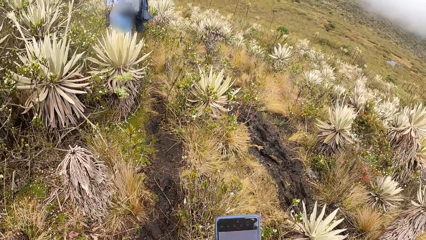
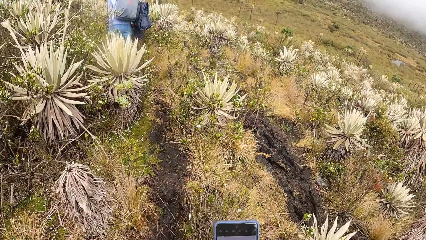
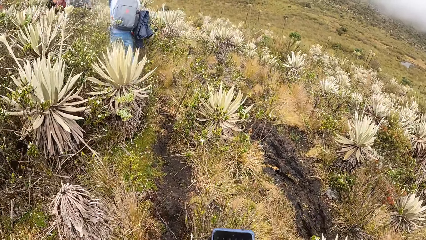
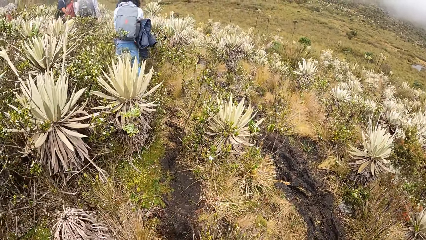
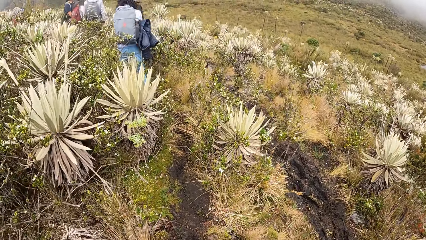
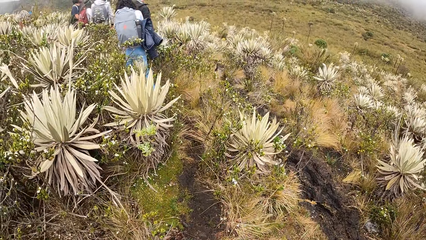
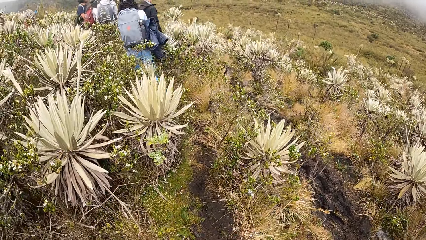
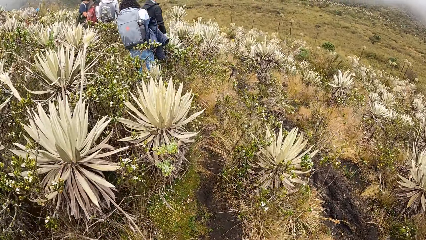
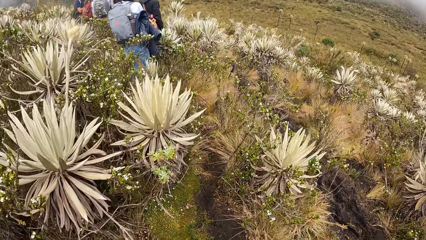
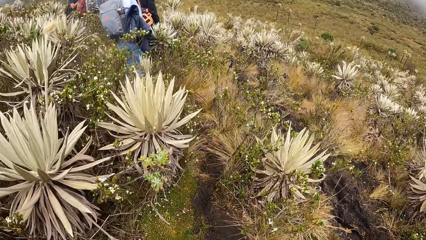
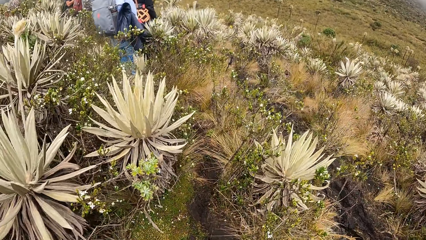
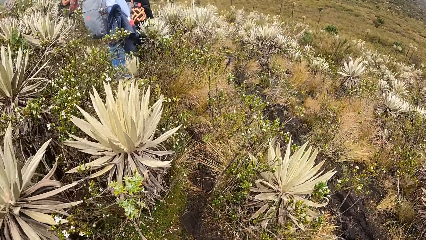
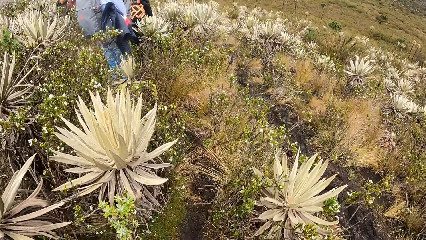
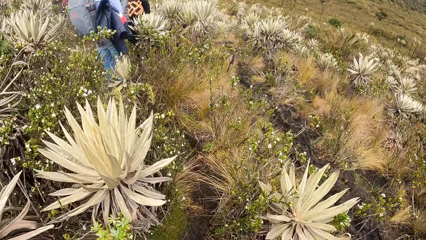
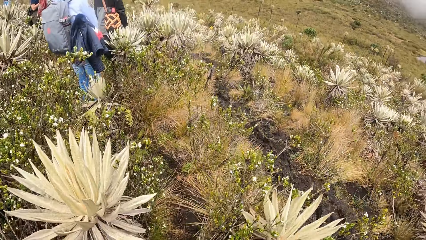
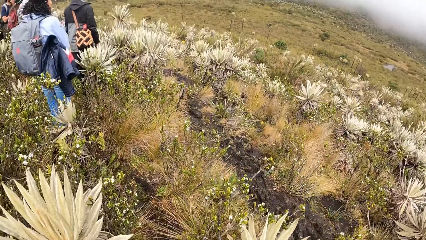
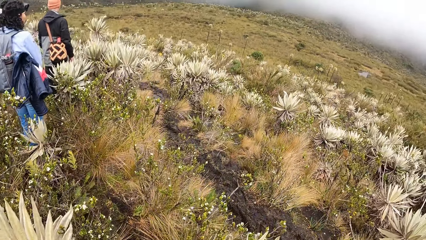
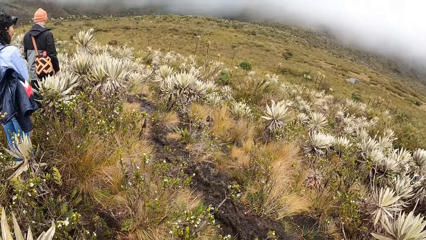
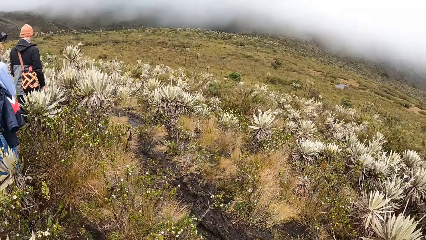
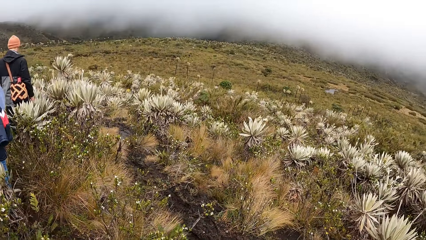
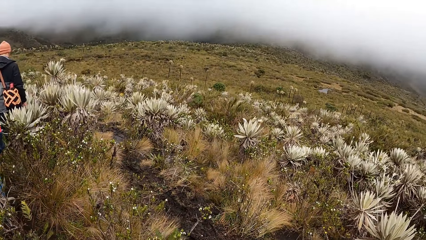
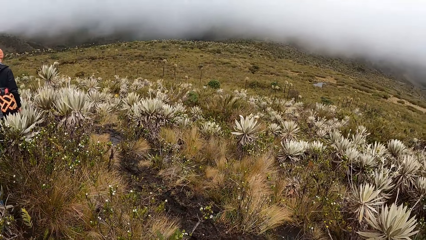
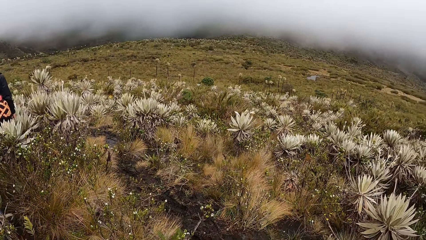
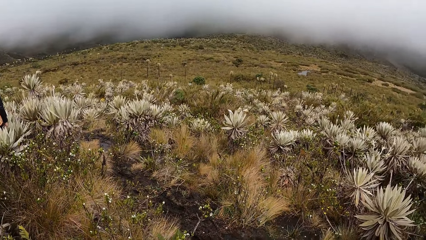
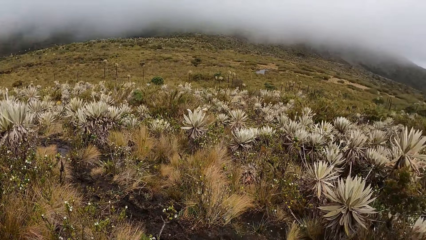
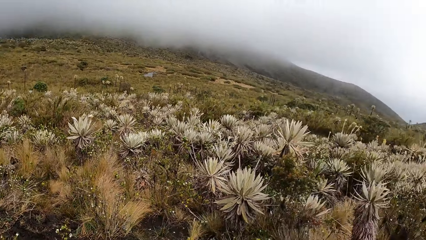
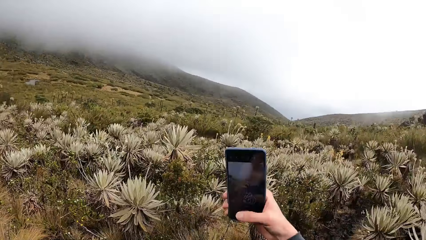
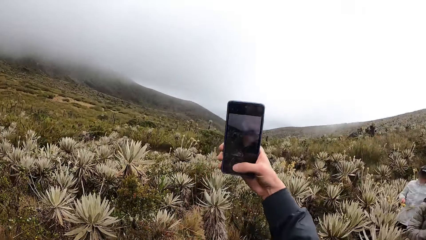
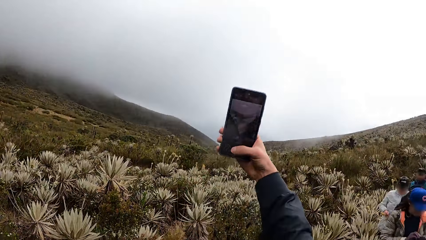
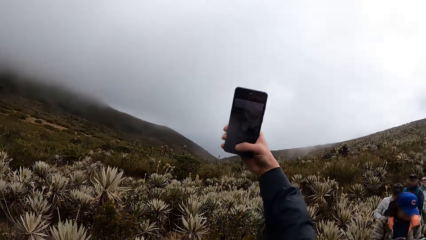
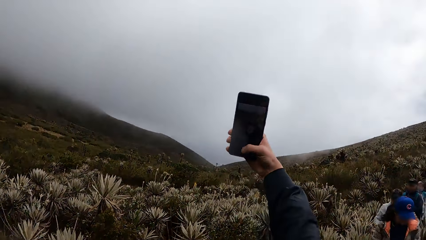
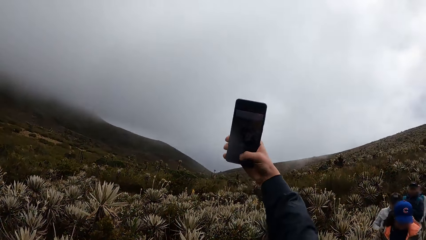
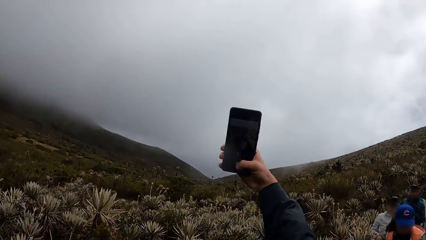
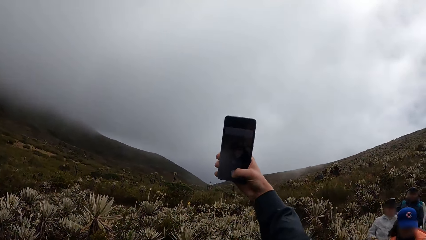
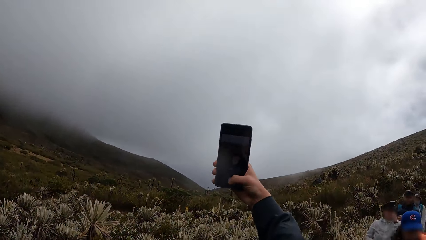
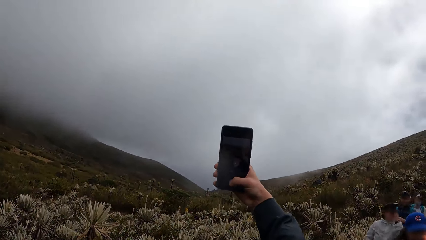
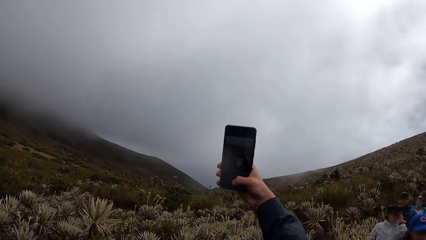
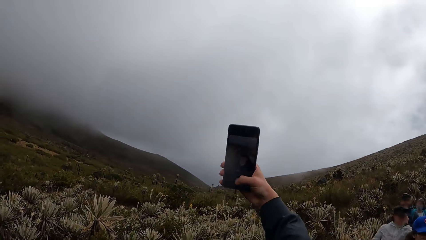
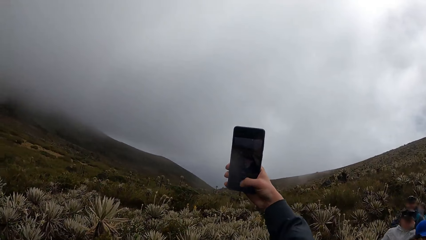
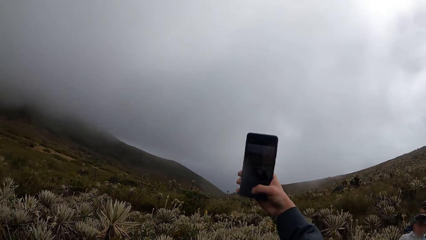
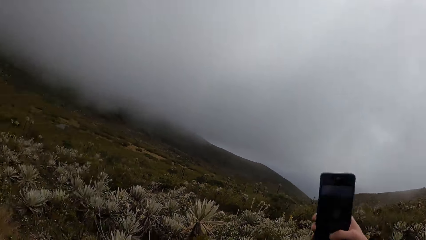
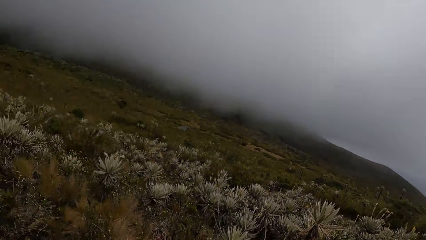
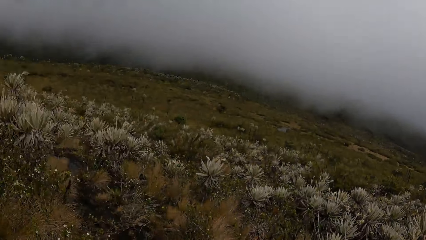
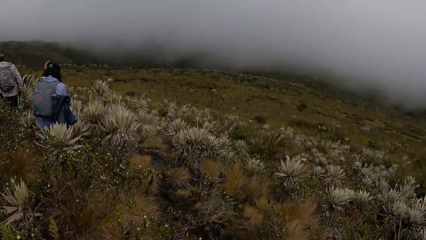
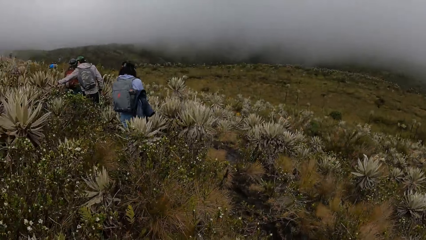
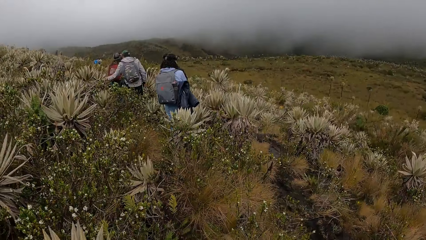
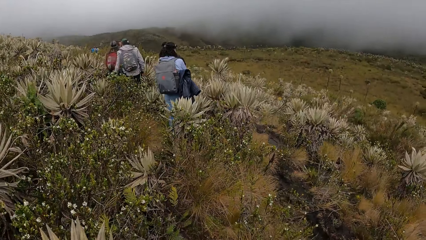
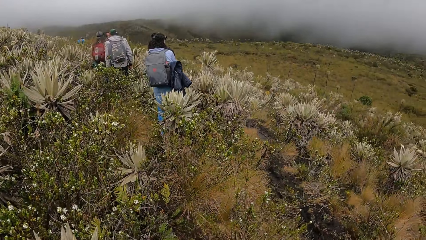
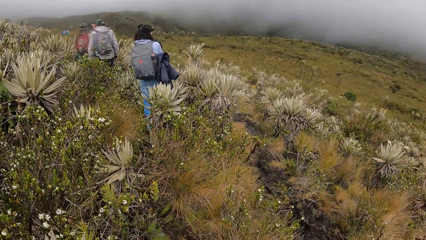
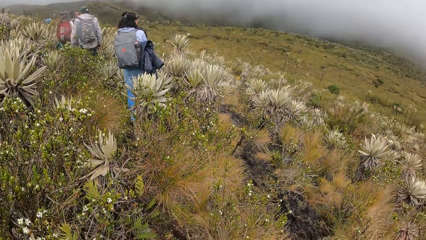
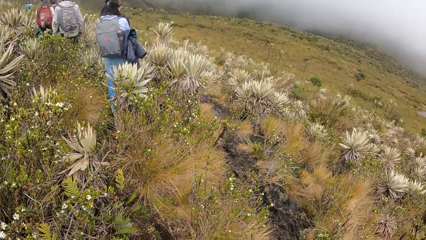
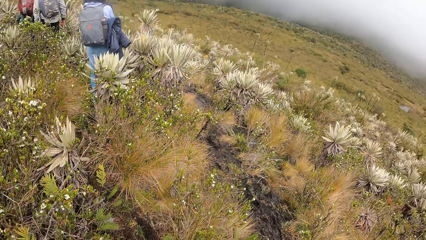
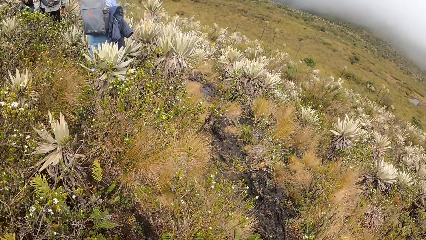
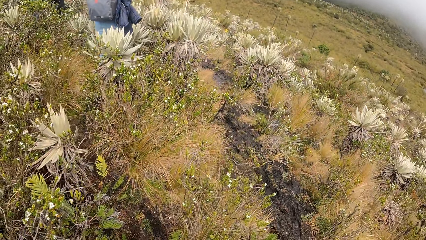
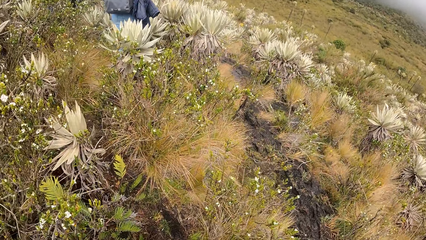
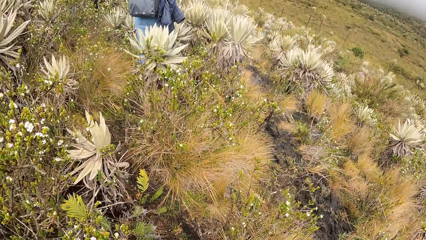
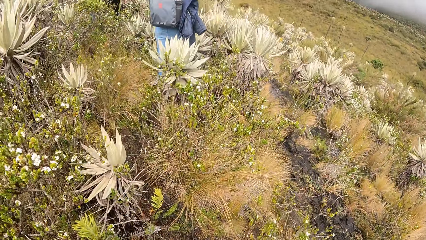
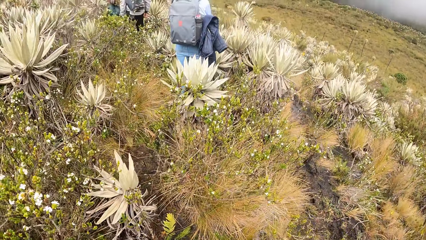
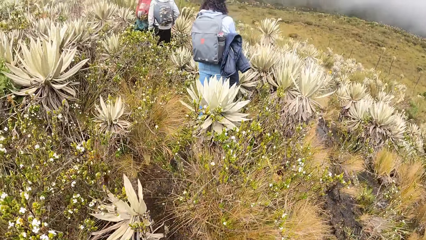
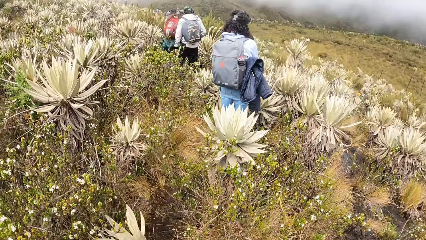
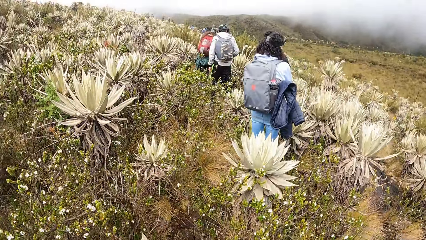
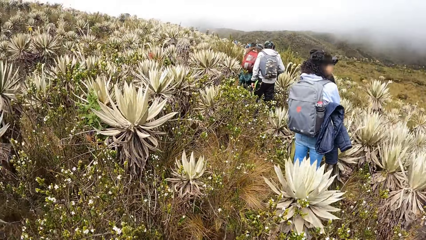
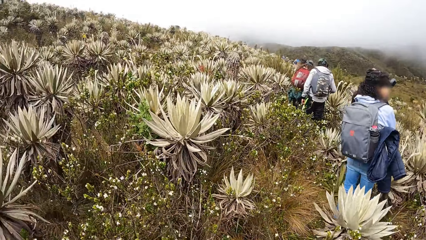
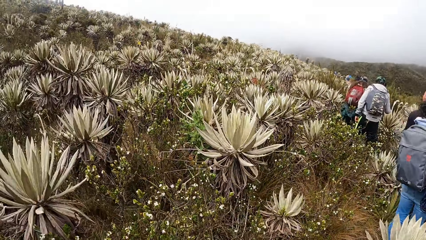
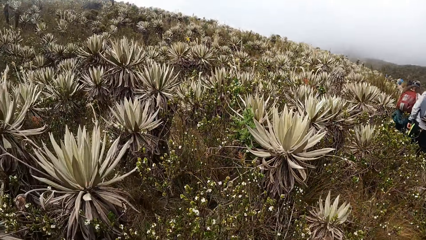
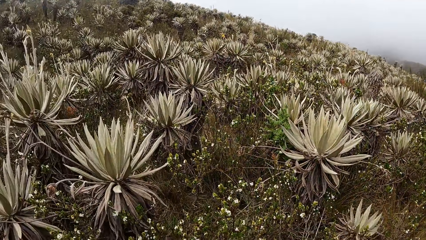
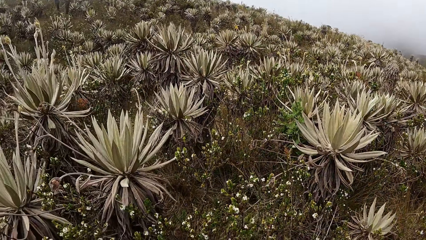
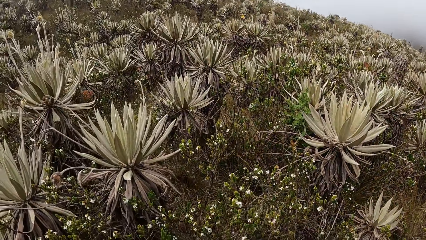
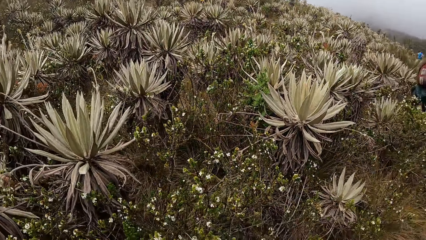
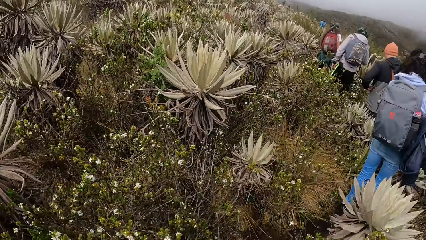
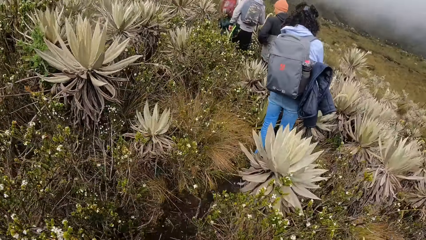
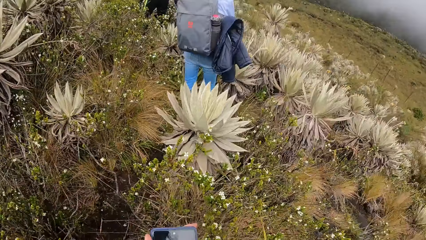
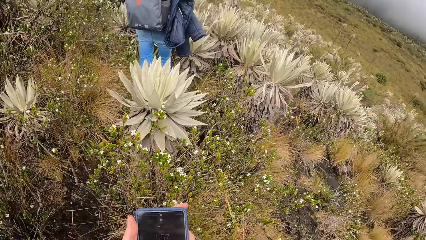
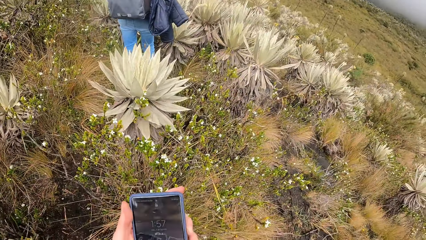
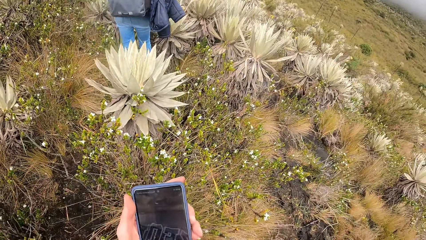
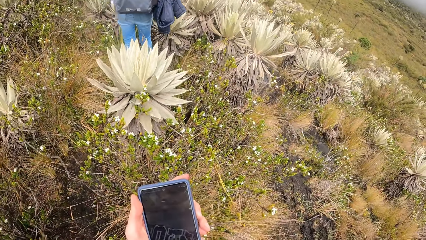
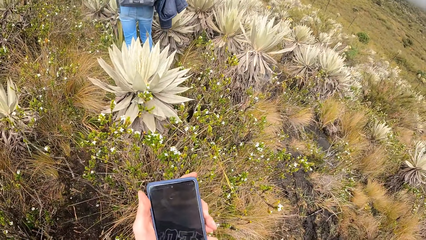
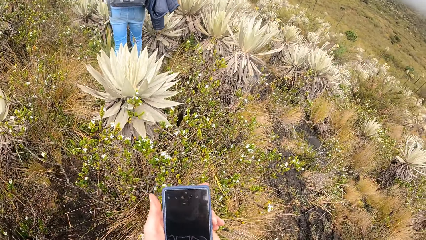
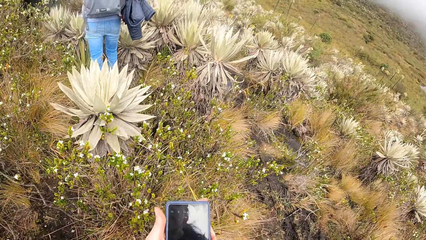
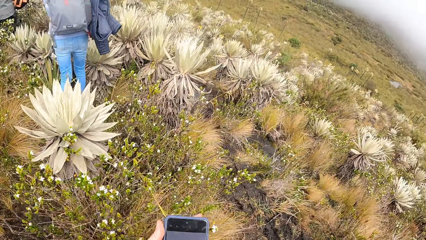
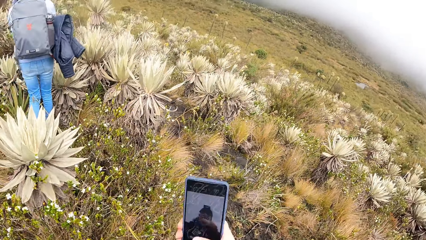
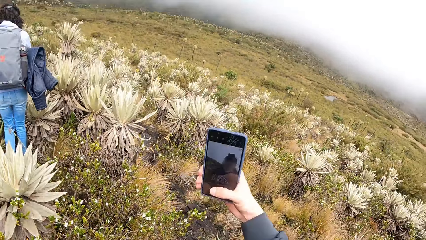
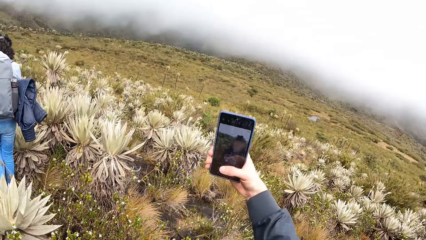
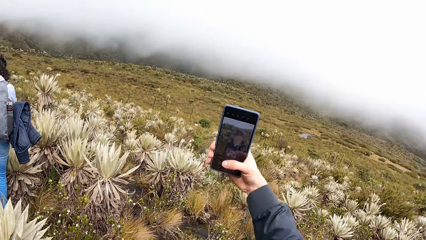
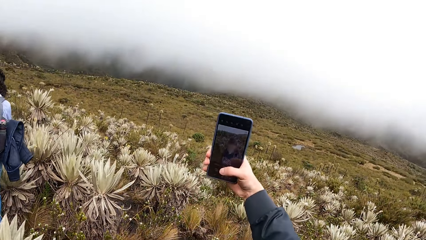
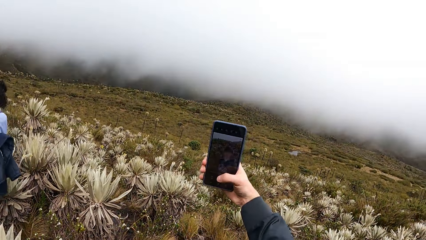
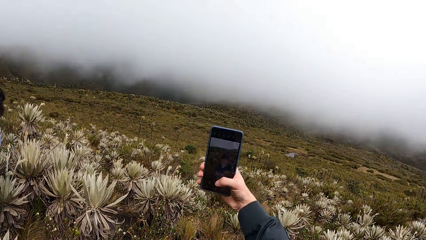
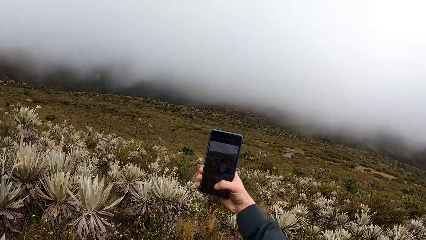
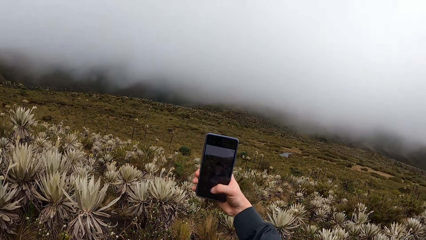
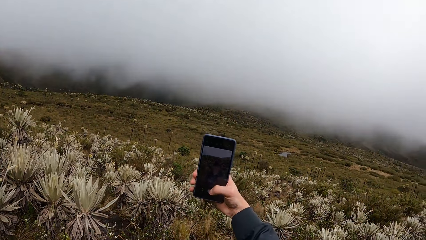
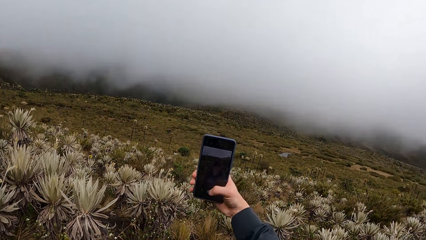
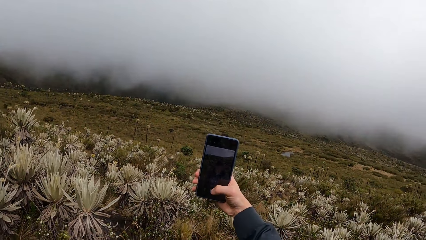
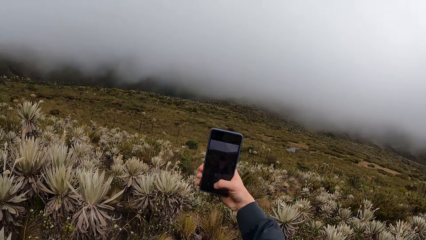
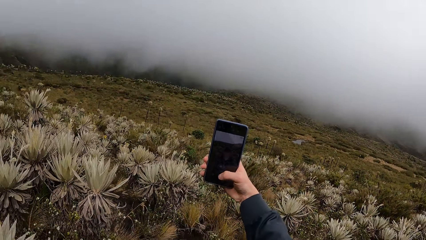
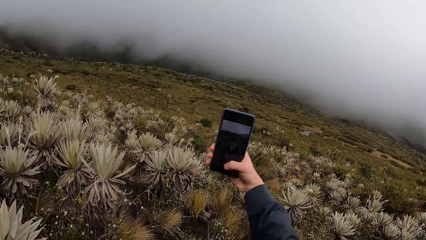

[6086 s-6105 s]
The camera wearer browses his phone. He walks on the road. He takes a selfie of himself with the phone in his left hand. A woman removes her left hand from an agave. The camera wearer walks on the road. He operates the phone with both hands. He takes a selfie of himself with the phone in his left hand.
